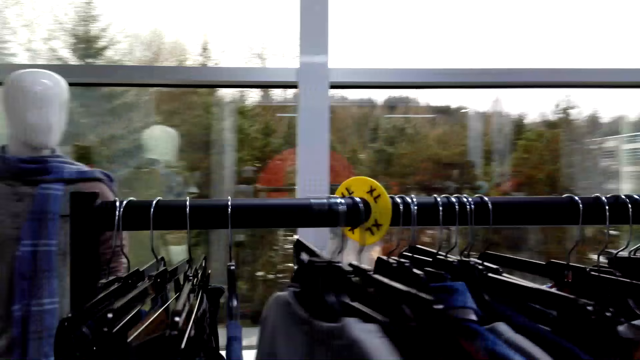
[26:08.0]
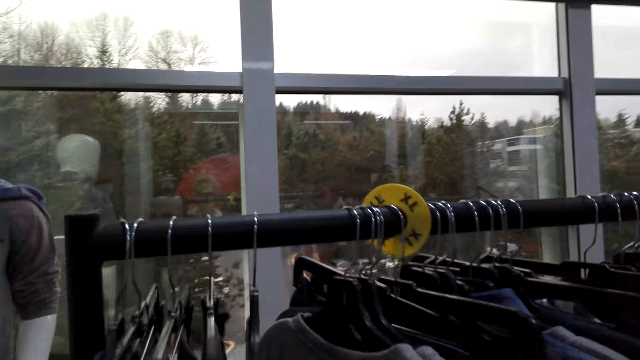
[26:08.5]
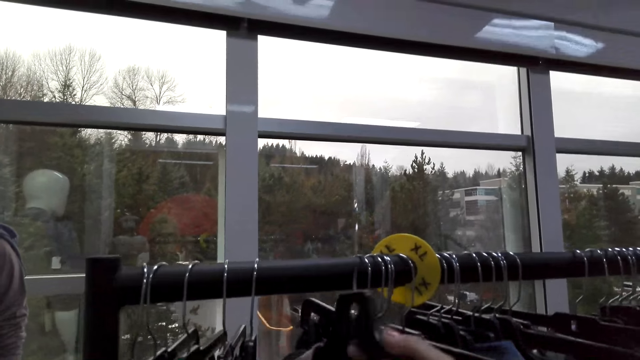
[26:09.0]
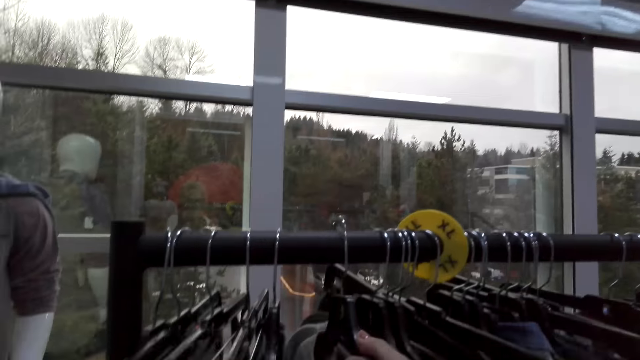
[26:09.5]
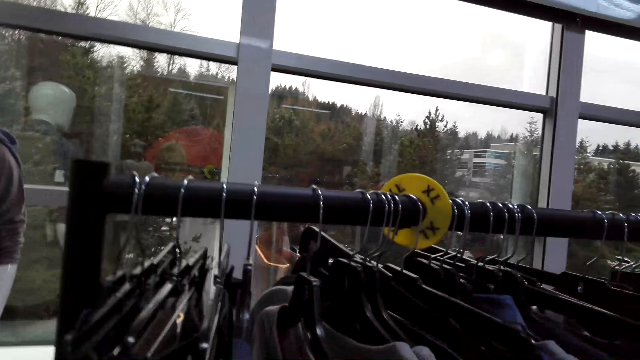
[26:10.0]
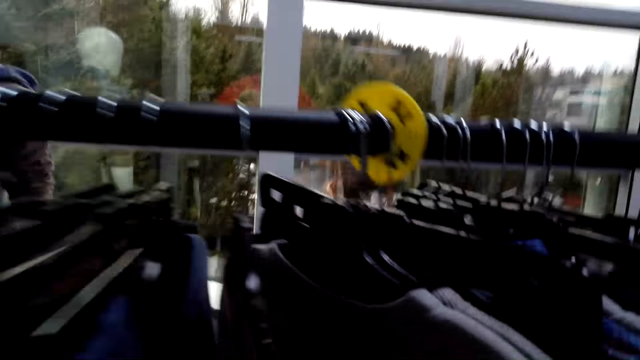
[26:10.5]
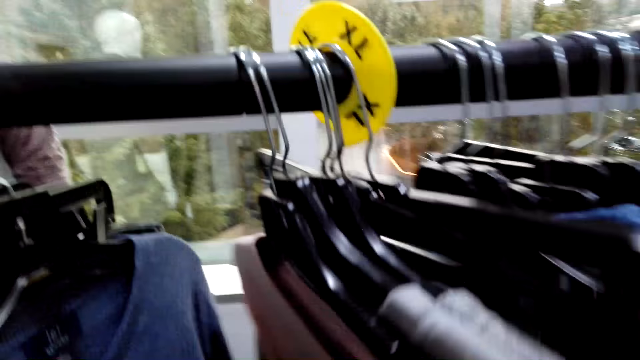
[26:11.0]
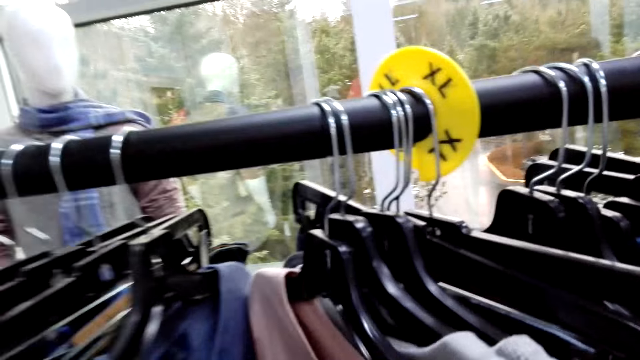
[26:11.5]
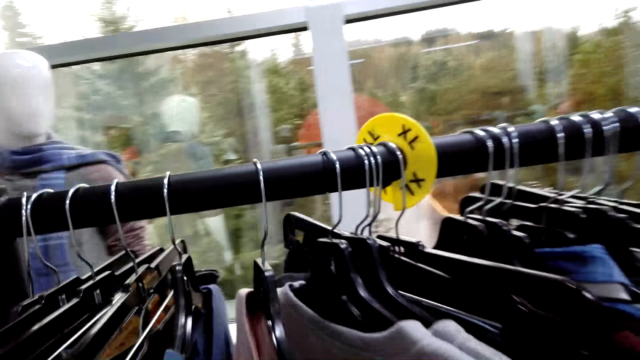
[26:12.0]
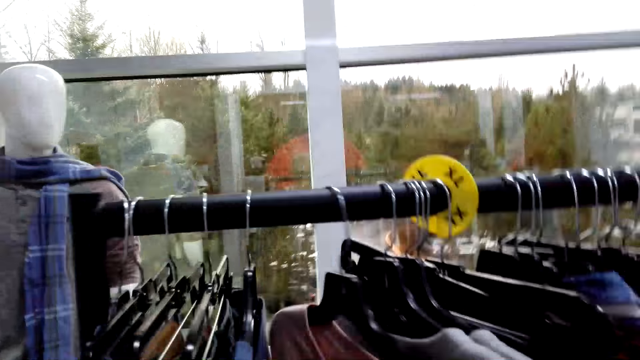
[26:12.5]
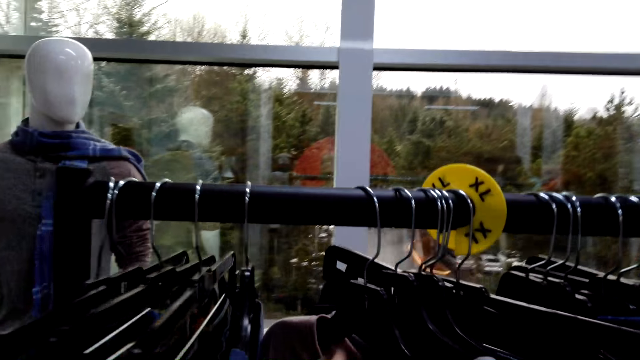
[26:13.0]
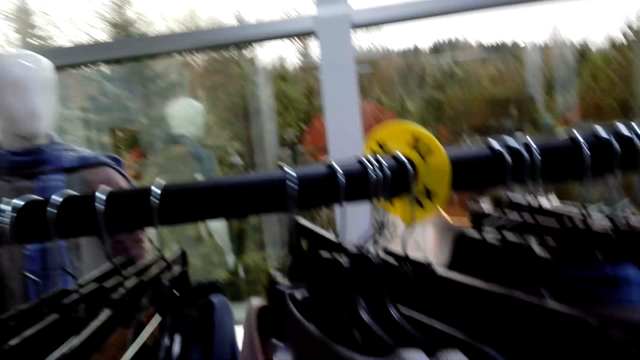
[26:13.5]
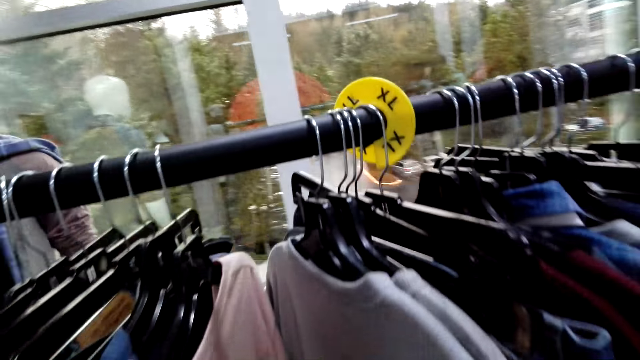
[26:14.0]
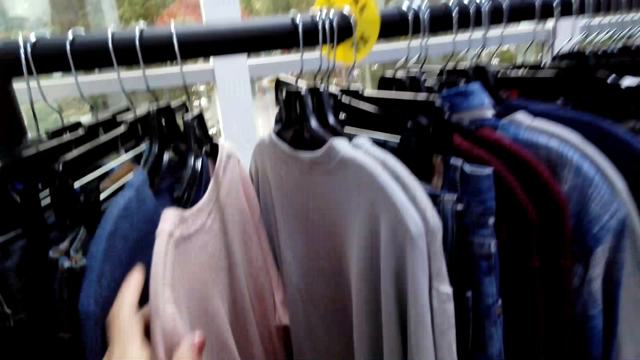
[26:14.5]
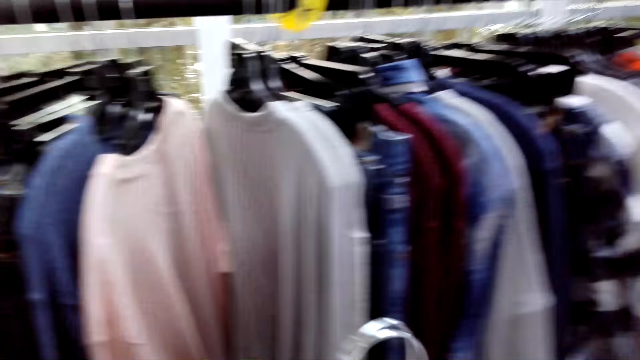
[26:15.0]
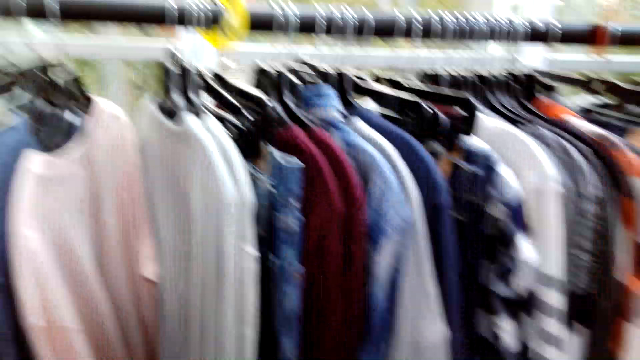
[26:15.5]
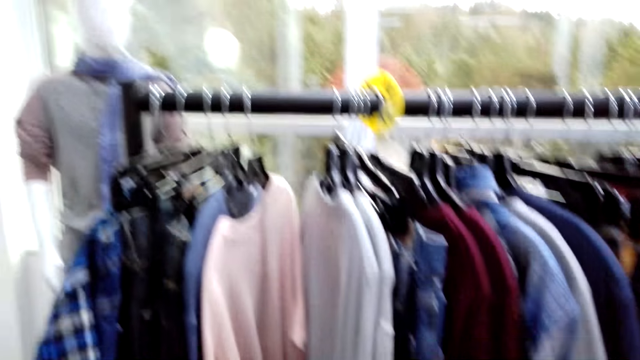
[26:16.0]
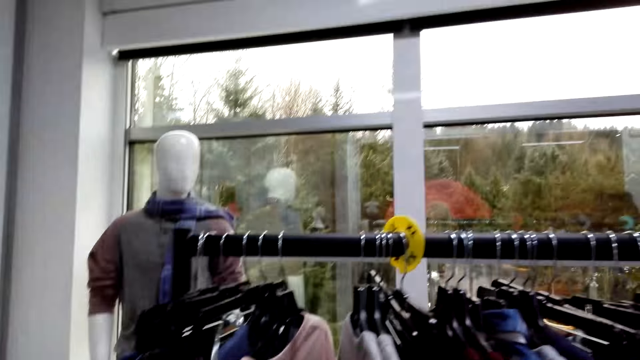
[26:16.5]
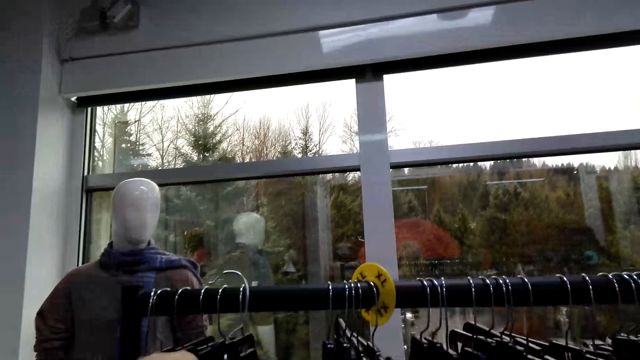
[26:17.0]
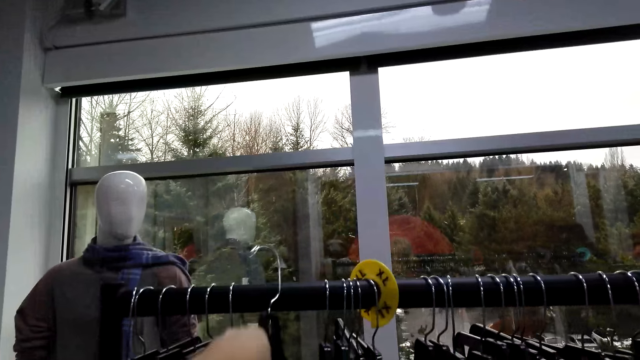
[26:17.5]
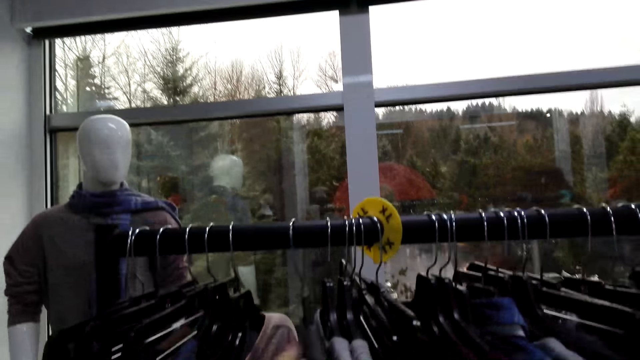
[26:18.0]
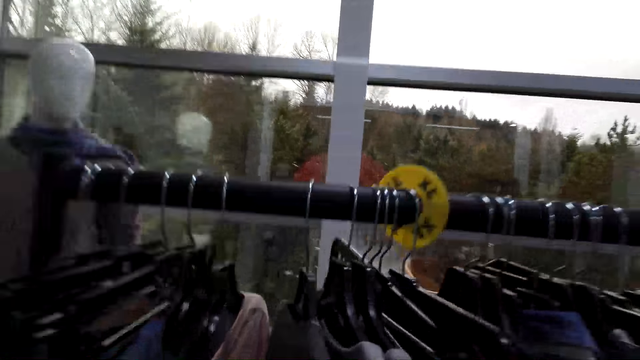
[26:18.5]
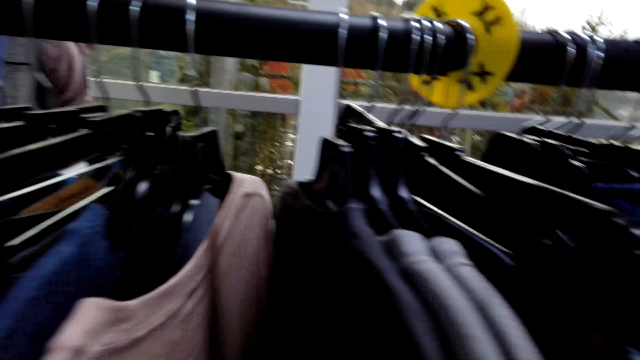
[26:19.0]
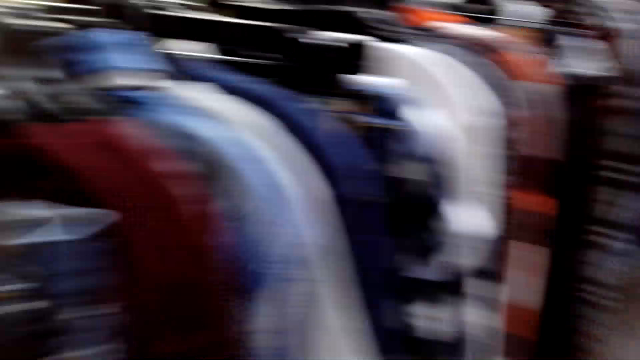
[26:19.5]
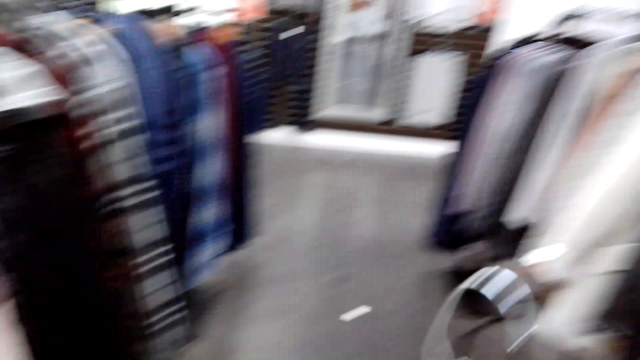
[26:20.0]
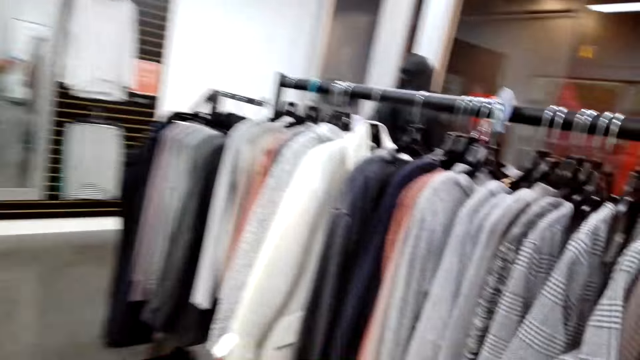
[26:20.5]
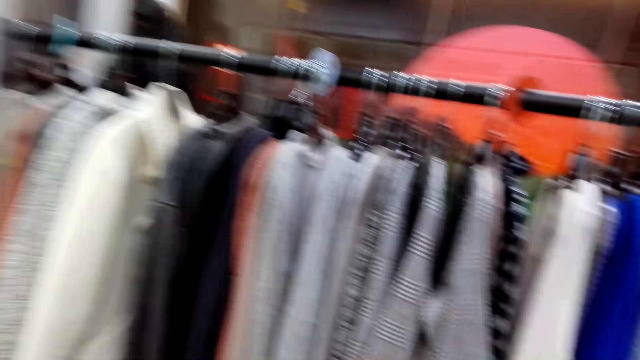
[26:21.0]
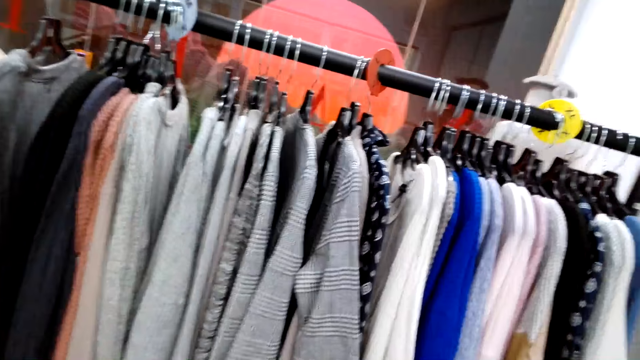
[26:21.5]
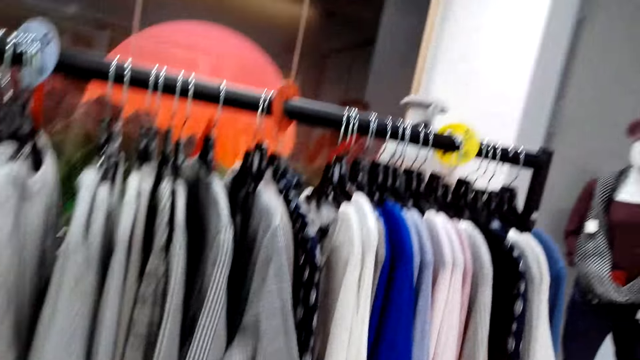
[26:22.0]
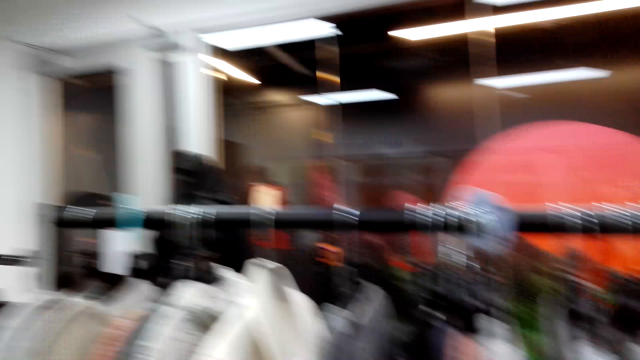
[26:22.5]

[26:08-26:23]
The camera wearer puts the shirts on the hanger rod. They push the clothes. They hang the clothes. They walk in the clothing shop.

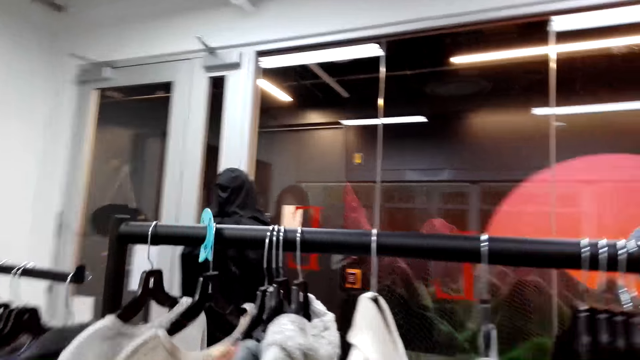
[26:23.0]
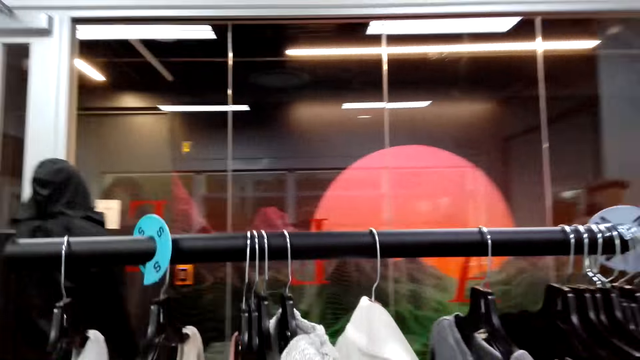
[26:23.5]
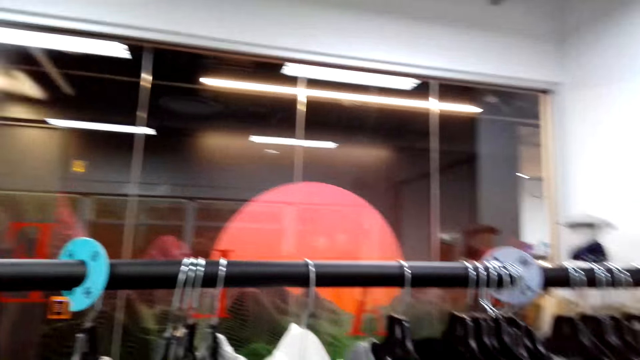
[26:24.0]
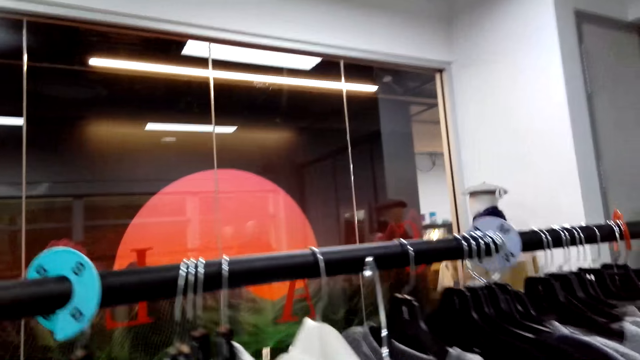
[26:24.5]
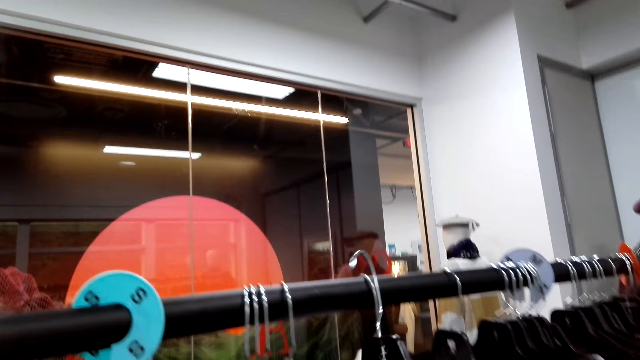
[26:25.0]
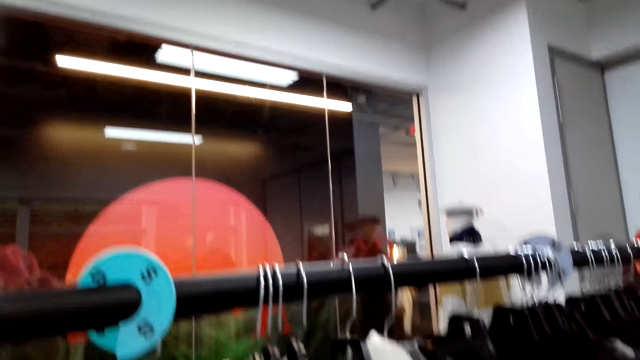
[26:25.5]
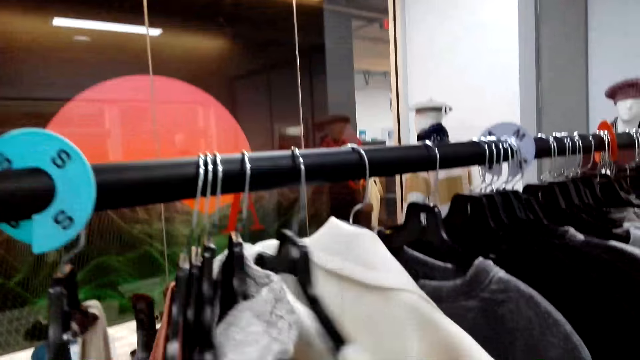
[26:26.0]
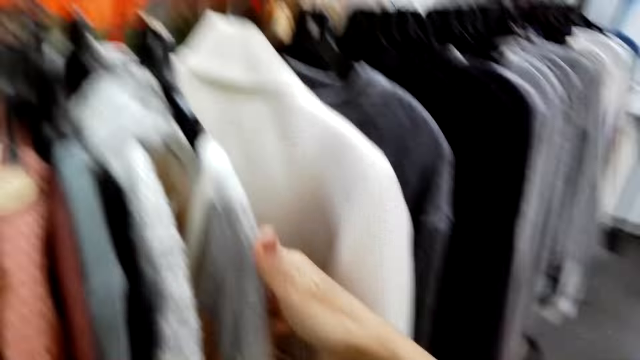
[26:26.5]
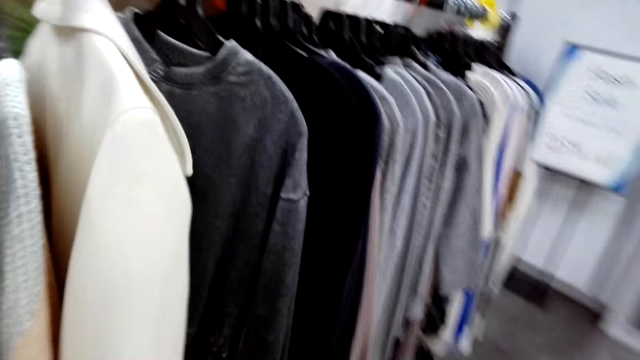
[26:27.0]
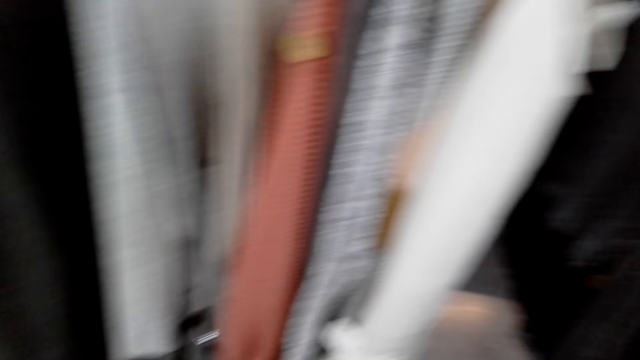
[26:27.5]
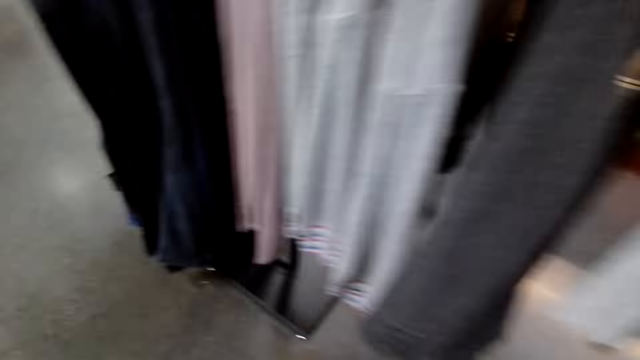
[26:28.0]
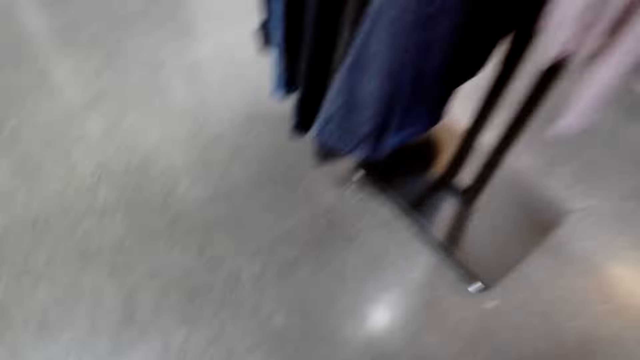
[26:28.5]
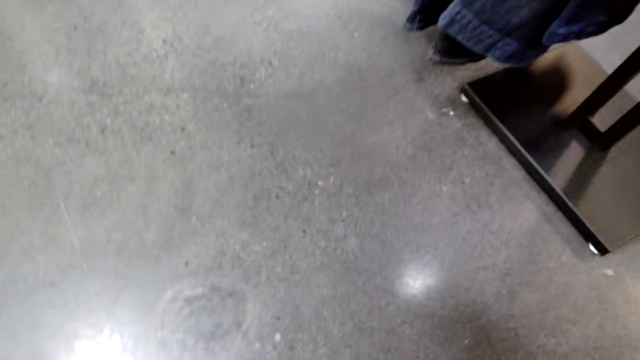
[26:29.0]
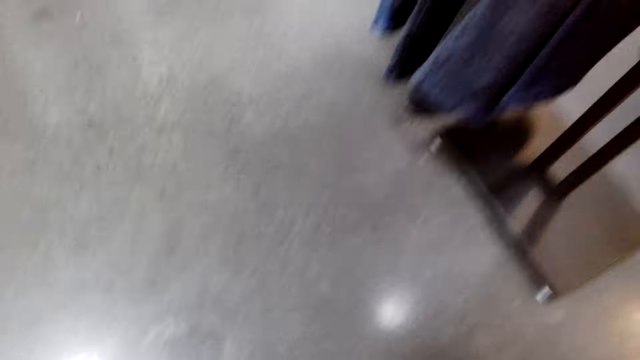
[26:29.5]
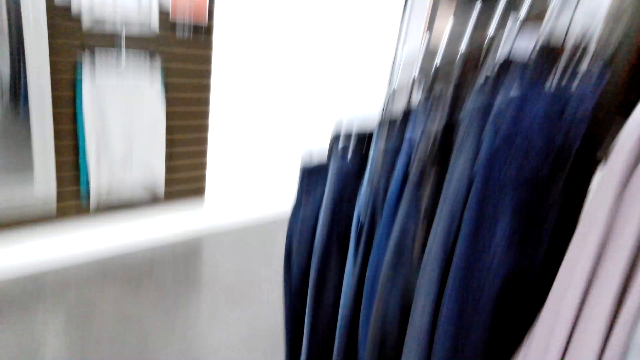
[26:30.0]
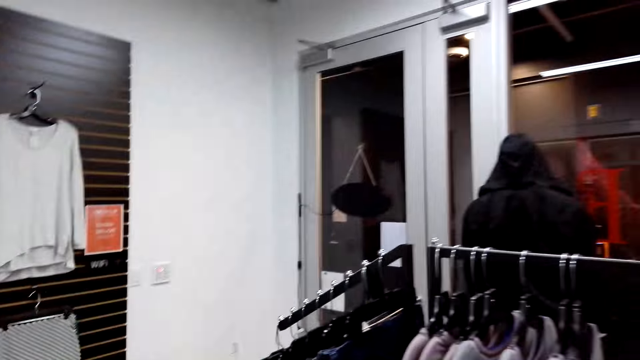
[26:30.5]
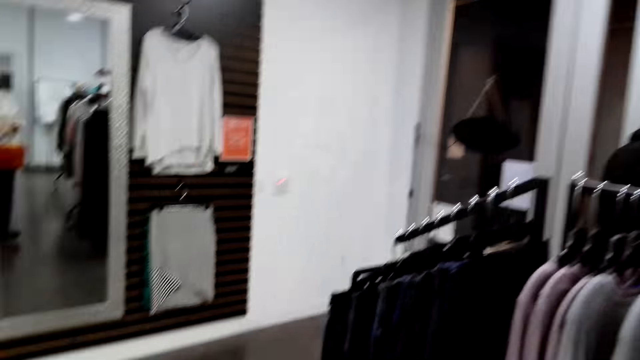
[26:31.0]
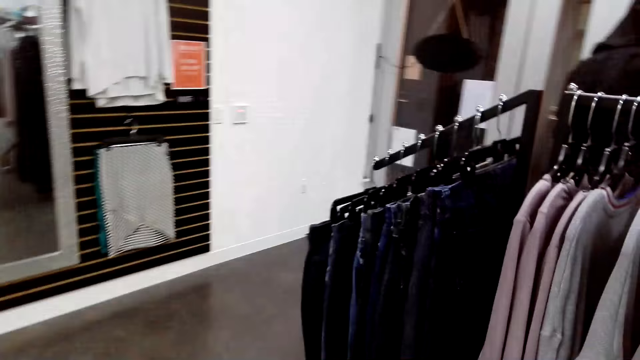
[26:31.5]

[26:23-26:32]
The camera wearer hangs the clothes. They push the clothes. They walk in the clothing shop.
